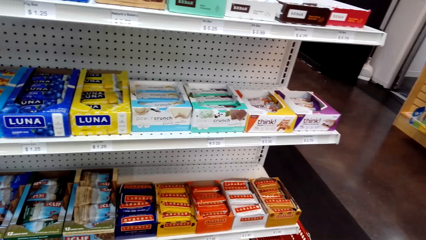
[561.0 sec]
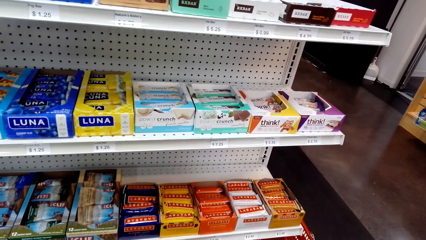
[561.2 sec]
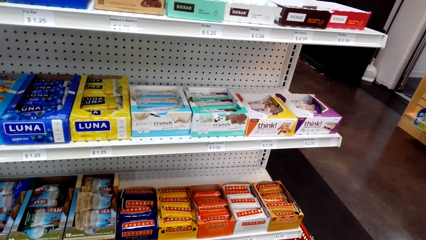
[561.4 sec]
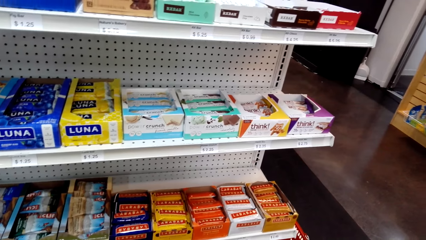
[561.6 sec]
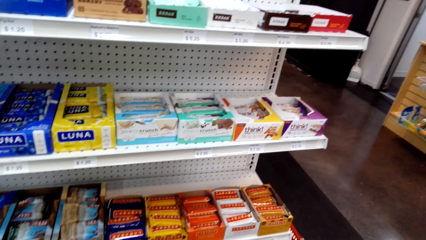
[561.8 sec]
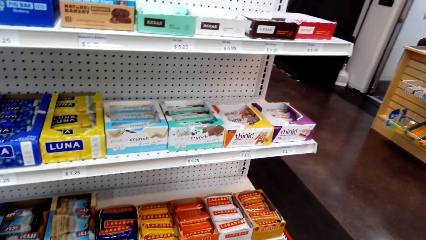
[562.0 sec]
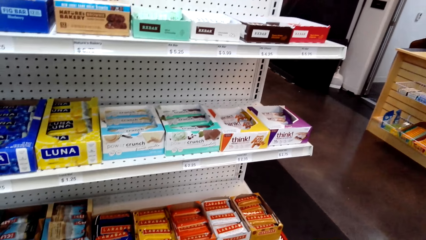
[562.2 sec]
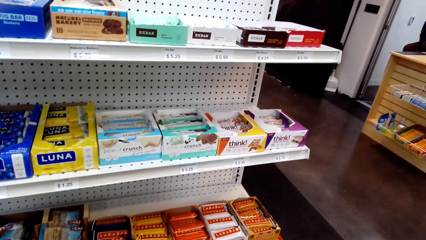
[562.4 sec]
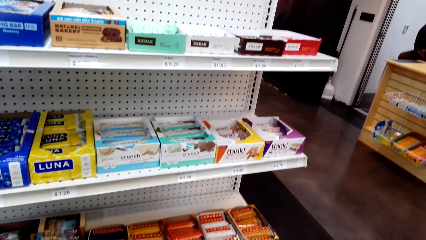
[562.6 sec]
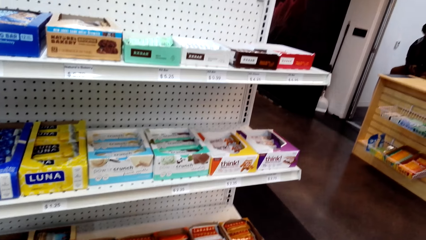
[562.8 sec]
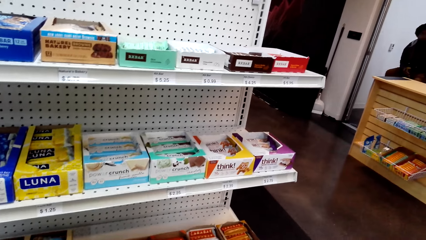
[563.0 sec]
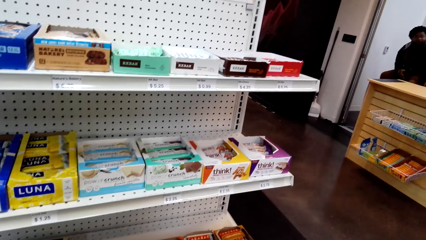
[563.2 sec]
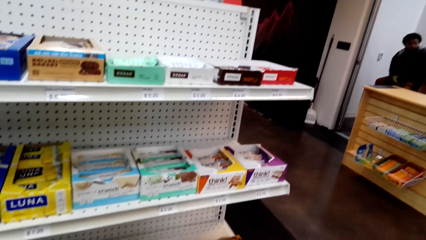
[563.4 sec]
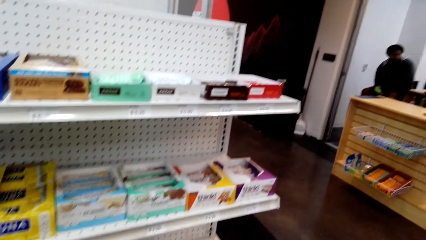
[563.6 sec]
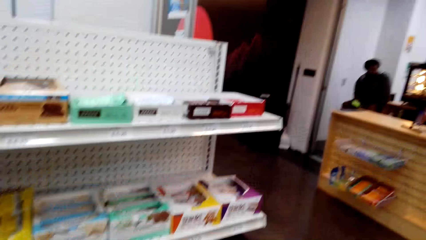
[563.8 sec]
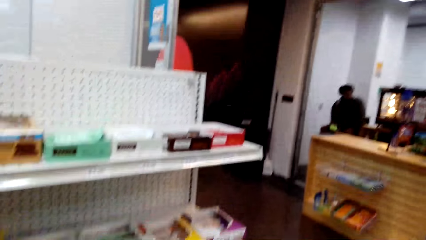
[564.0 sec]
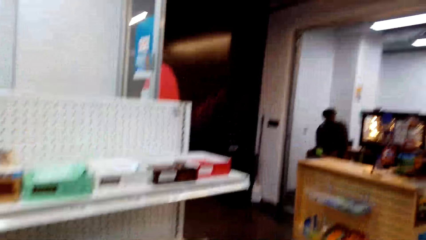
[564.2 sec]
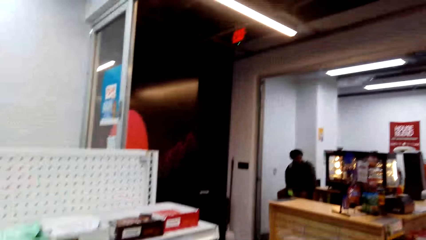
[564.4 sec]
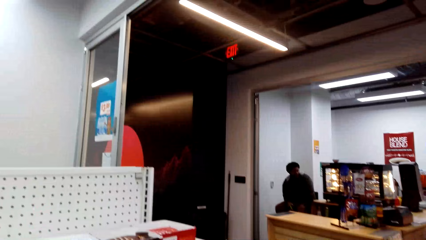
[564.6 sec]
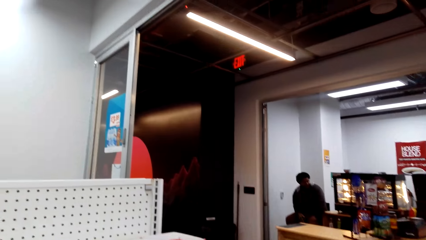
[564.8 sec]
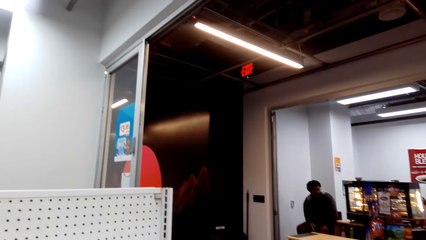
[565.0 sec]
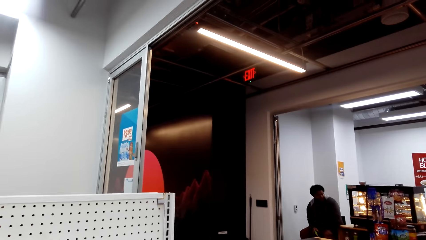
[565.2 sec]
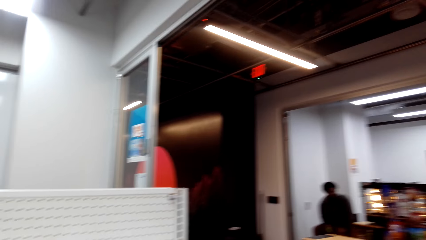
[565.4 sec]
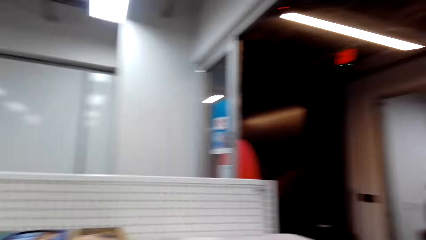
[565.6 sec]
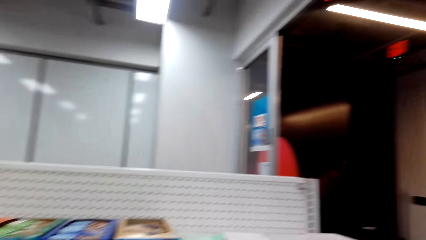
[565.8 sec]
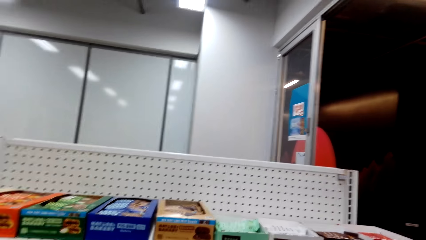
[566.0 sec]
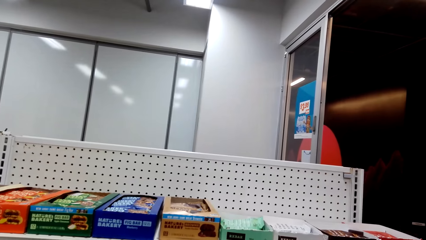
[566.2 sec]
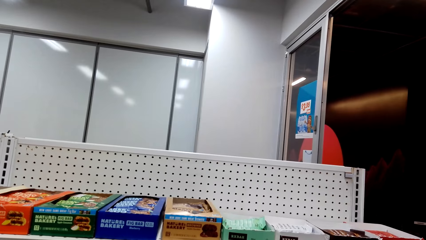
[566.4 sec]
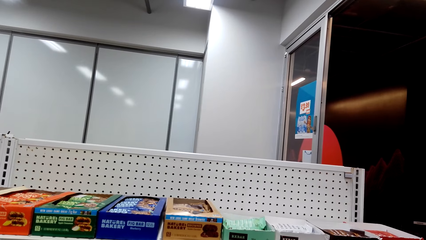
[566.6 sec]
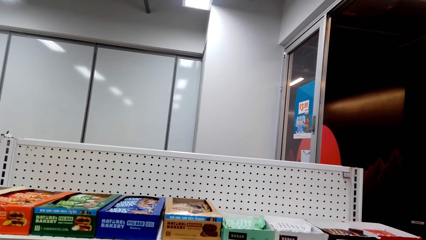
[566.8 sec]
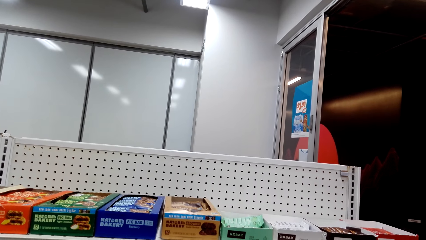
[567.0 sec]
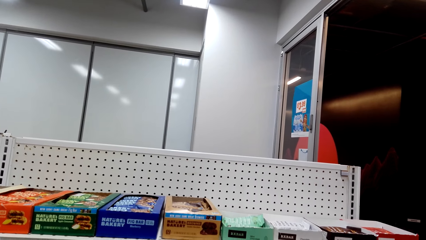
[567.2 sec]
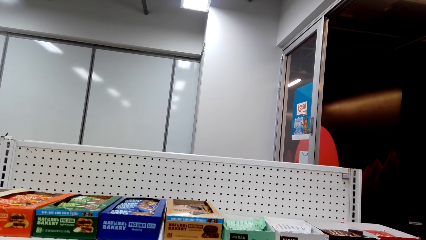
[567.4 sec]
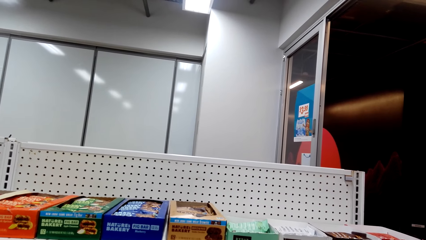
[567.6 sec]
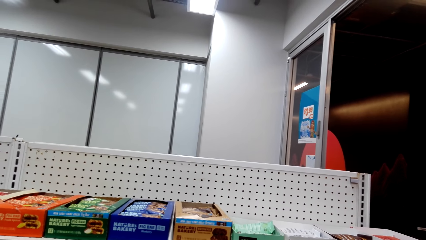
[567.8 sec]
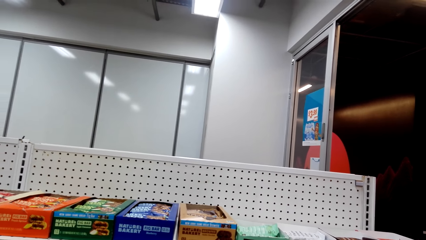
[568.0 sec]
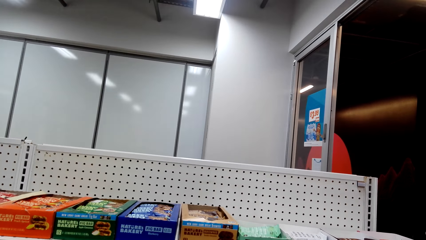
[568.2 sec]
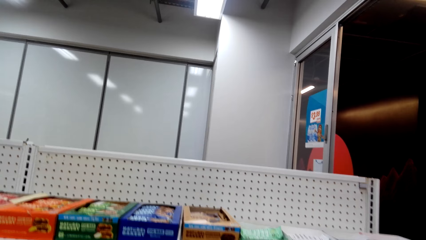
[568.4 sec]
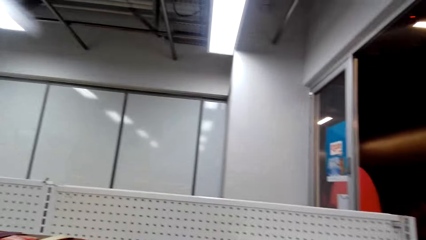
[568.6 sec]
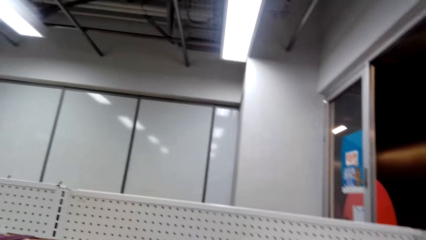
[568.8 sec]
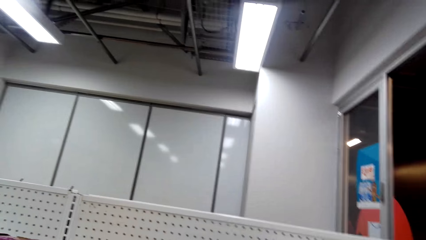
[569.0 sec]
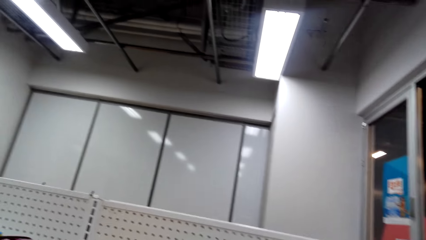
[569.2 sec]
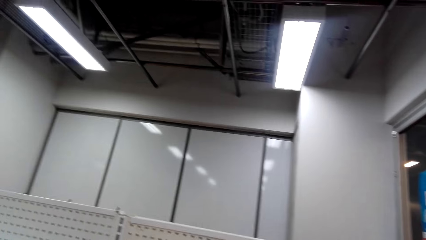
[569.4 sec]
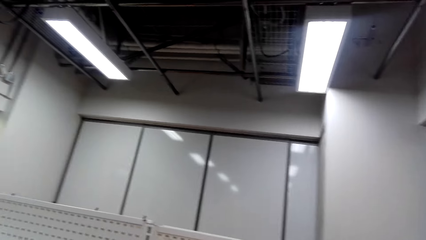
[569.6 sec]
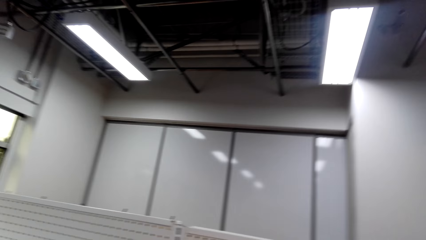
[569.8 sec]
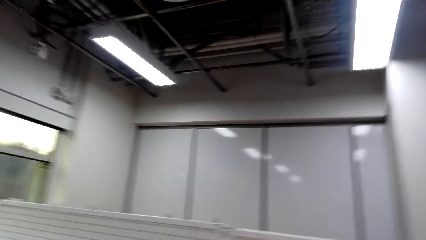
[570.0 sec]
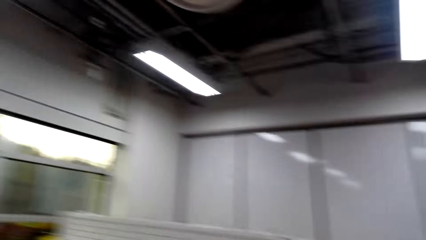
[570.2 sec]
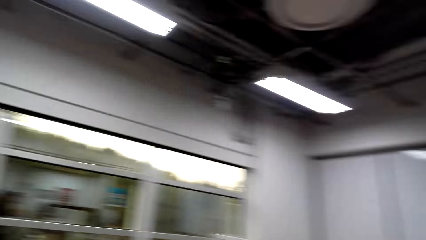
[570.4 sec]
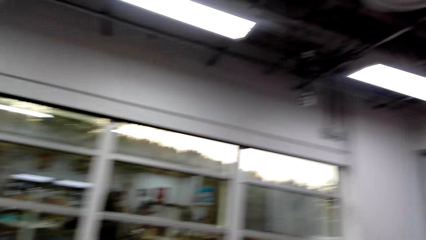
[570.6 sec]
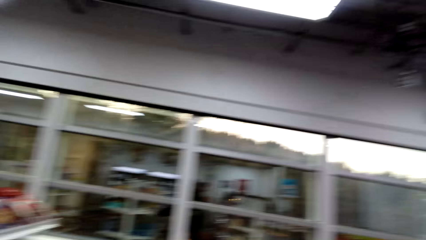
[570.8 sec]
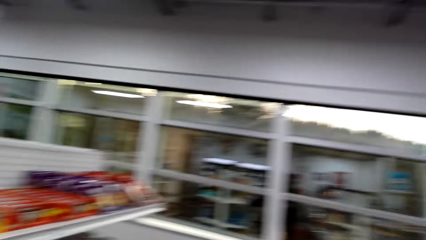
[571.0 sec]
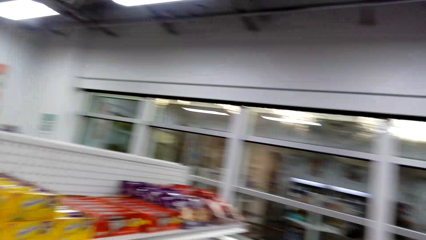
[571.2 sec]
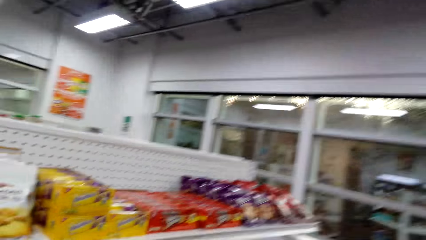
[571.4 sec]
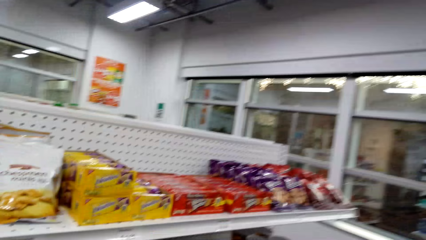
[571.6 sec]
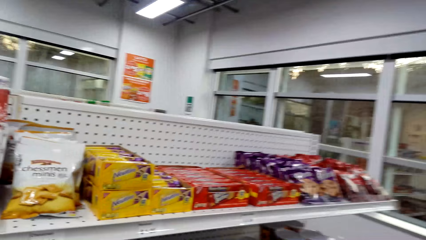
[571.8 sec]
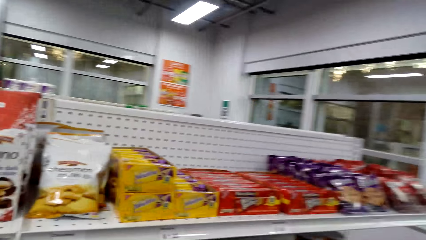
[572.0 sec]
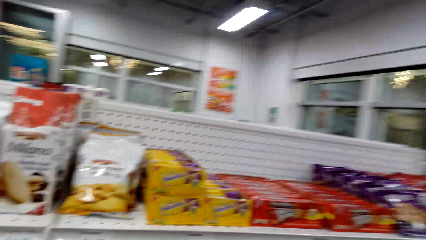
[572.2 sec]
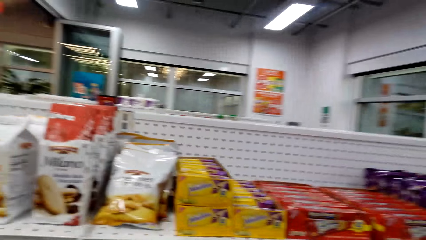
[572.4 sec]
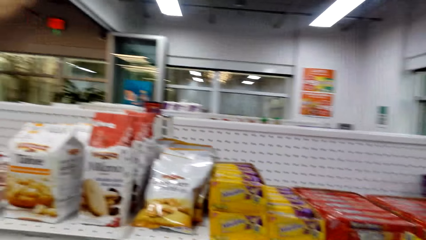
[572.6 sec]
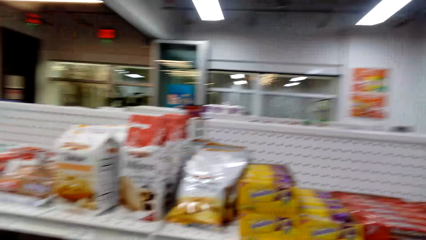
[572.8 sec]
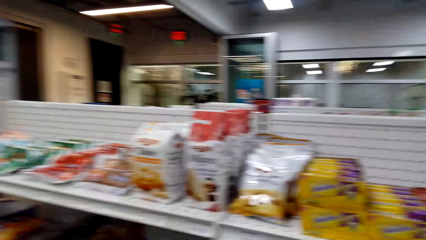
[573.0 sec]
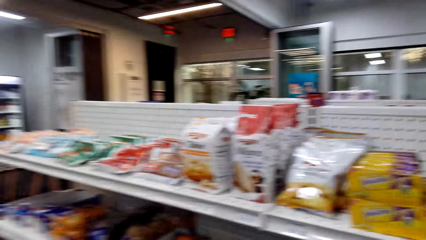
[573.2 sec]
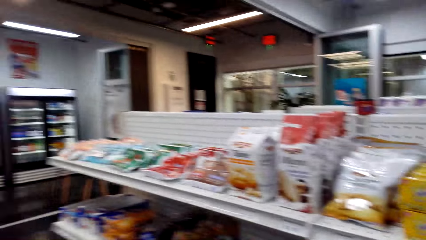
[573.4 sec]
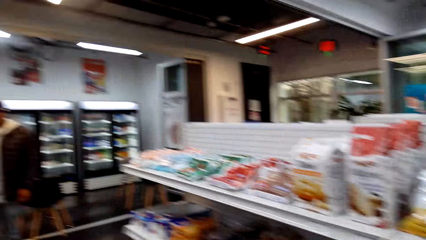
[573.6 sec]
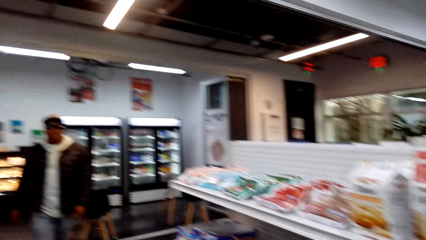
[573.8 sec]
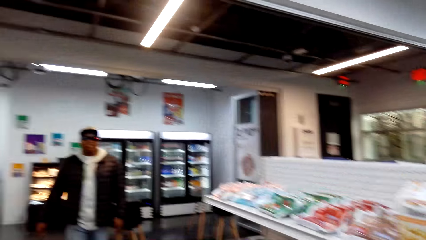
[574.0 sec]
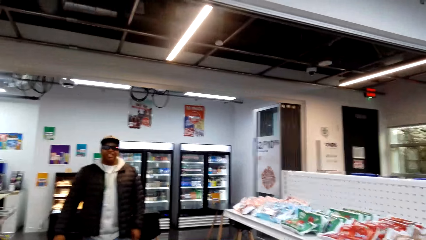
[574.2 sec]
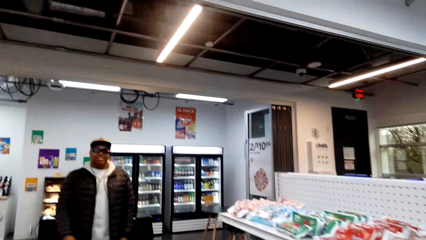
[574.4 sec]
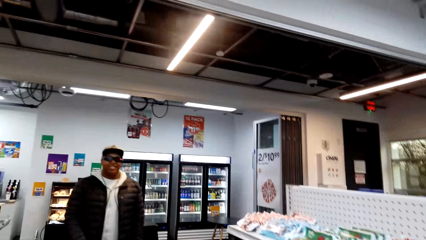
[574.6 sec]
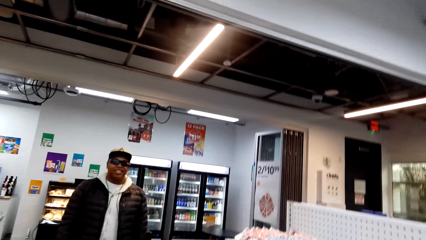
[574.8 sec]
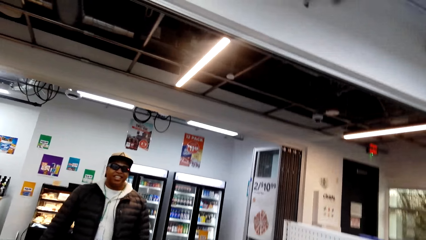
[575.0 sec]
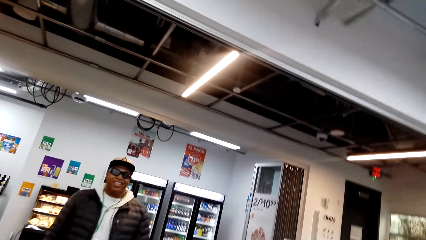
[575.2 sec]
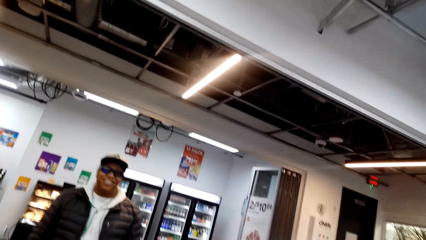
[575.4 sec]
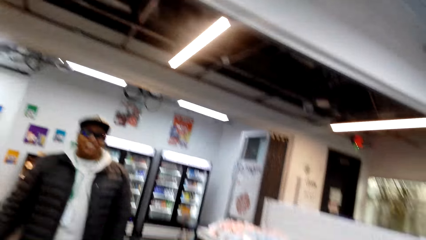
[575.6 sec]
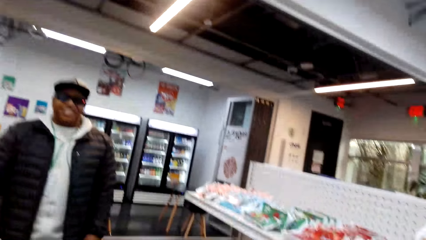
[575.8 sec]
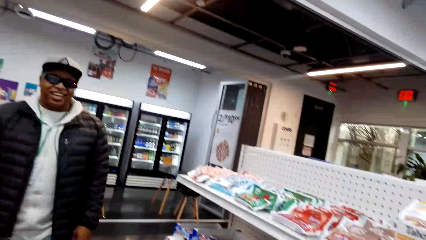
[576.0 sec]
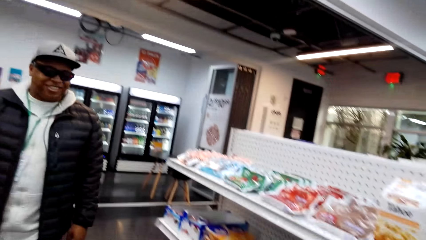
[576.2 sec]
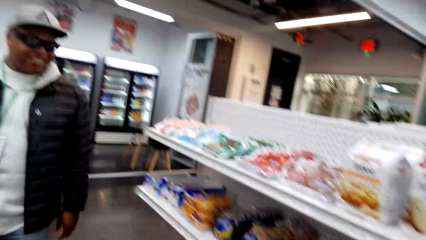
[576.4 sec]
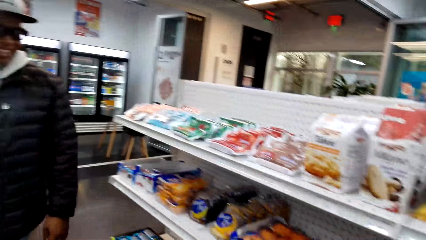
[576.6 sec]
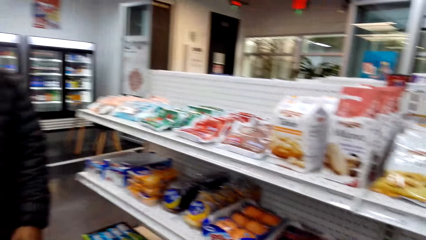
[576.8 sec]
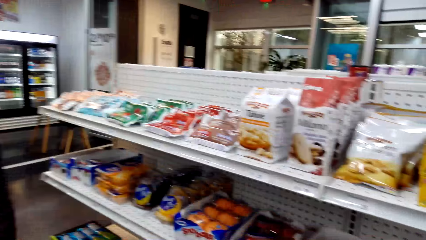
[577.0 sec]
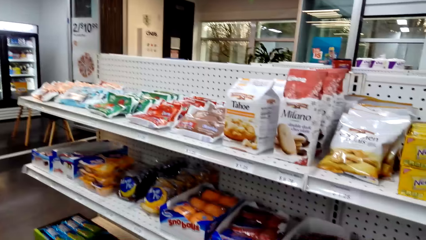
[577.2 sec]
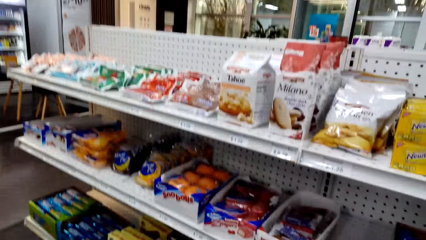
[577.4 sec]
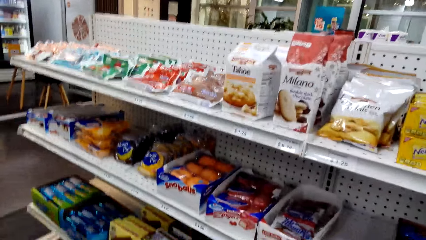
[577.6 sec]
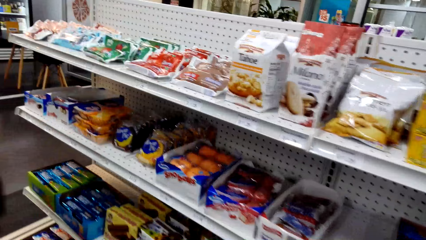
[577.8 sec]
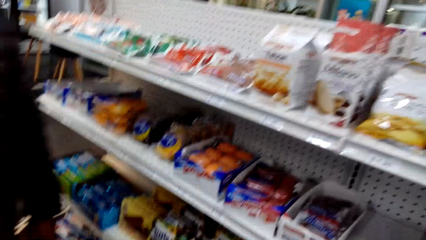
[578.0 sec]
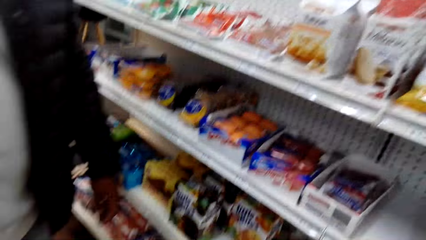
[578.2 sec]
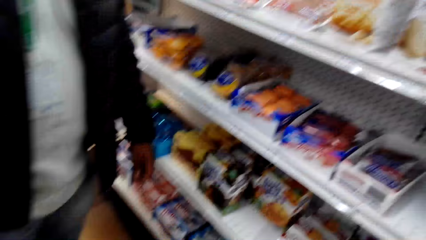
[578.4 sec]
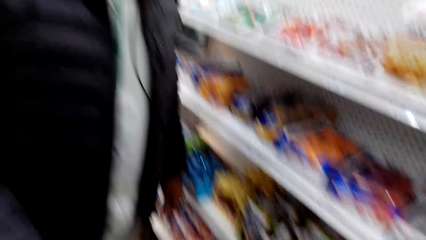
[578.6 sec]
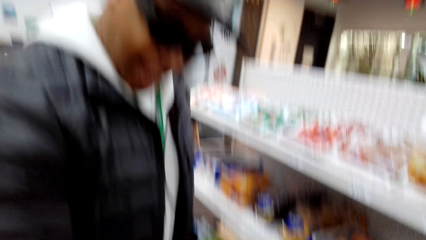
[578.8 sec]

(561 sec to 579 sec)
The camera wearer looks around the supermarket. They walk around the supermarket. A person walks around the supermarket. The camera wearer interacts with the person. The person talks with the camera wearer.
